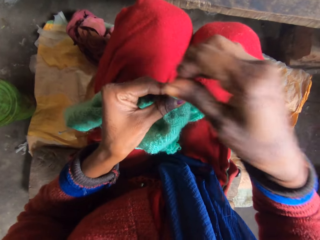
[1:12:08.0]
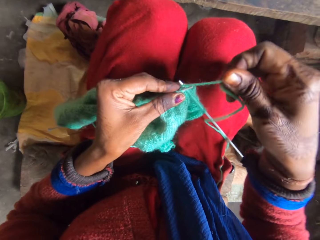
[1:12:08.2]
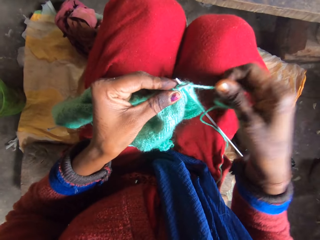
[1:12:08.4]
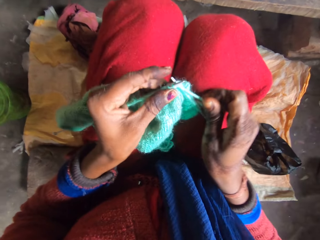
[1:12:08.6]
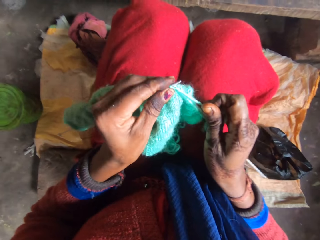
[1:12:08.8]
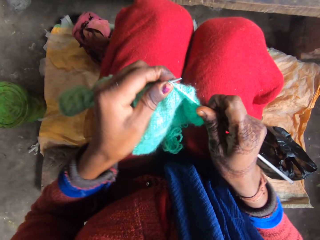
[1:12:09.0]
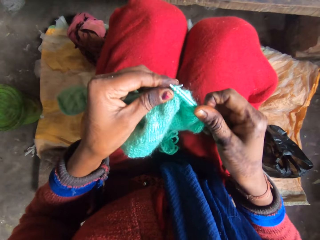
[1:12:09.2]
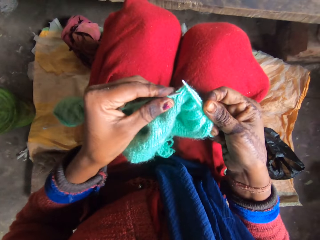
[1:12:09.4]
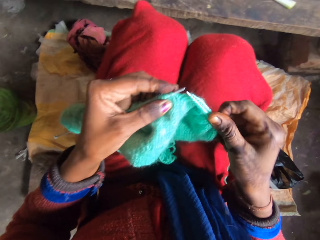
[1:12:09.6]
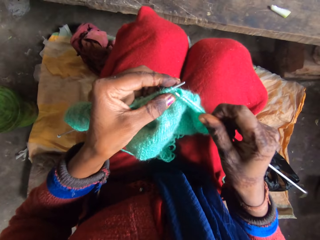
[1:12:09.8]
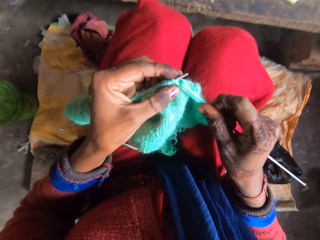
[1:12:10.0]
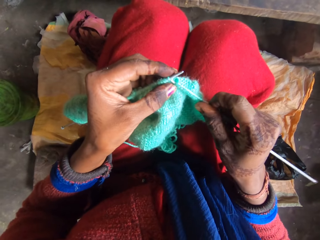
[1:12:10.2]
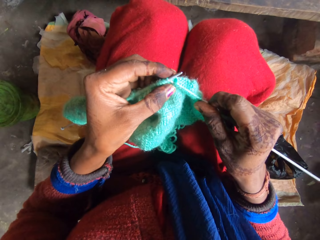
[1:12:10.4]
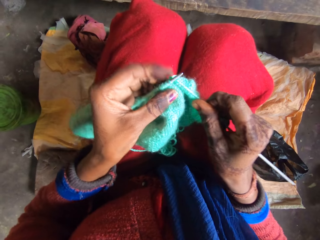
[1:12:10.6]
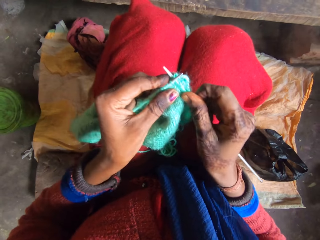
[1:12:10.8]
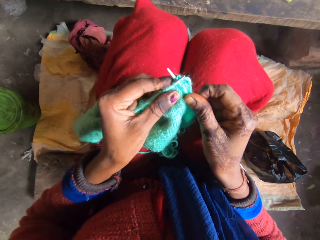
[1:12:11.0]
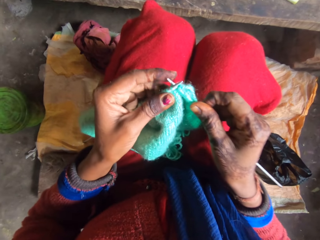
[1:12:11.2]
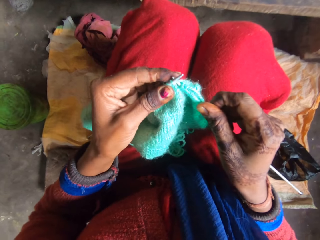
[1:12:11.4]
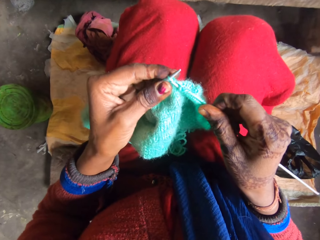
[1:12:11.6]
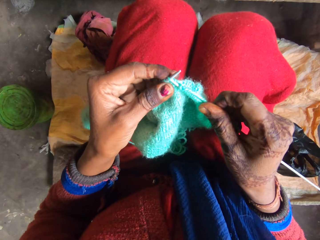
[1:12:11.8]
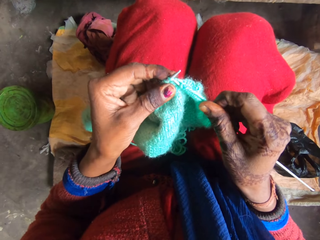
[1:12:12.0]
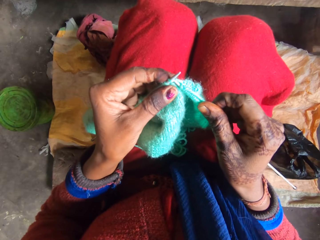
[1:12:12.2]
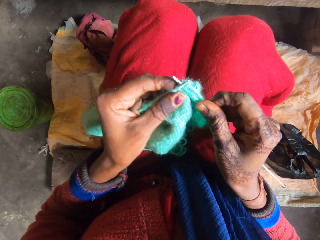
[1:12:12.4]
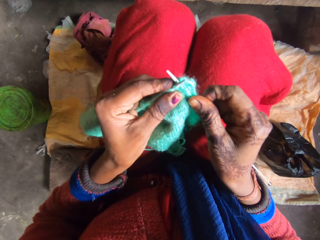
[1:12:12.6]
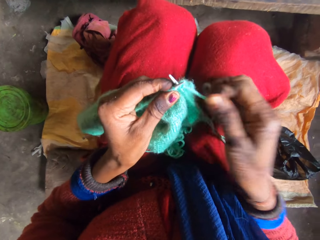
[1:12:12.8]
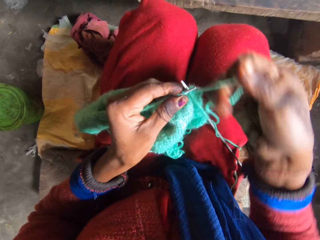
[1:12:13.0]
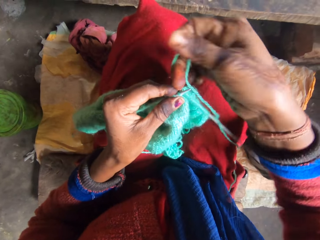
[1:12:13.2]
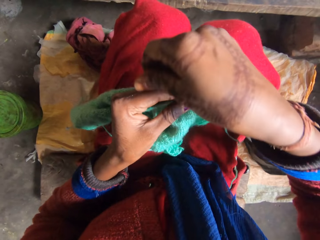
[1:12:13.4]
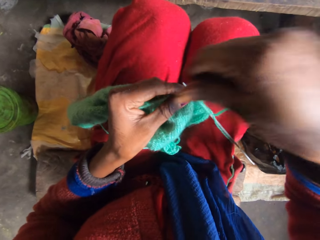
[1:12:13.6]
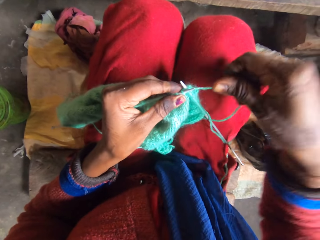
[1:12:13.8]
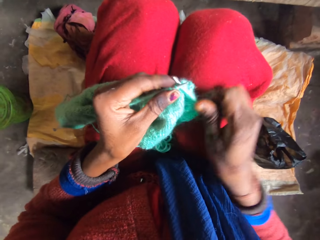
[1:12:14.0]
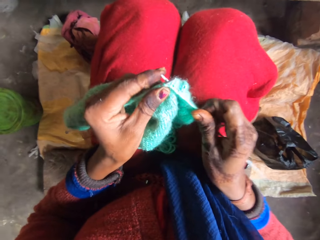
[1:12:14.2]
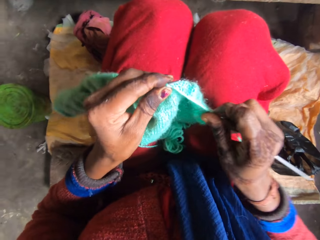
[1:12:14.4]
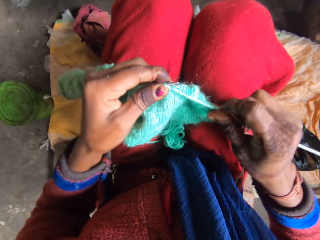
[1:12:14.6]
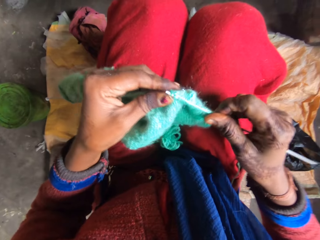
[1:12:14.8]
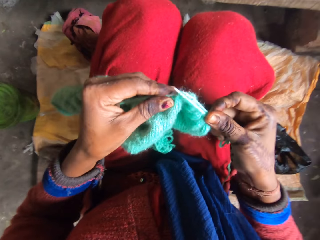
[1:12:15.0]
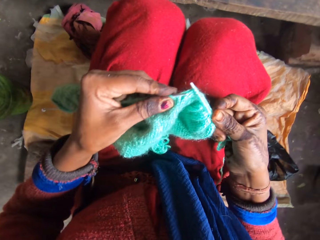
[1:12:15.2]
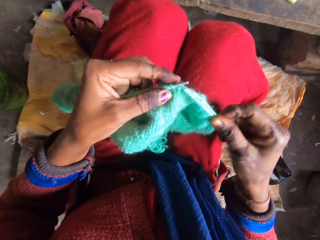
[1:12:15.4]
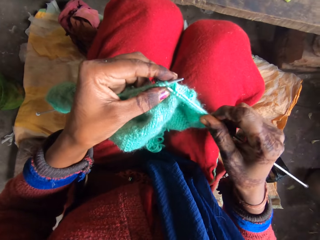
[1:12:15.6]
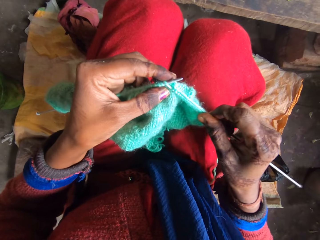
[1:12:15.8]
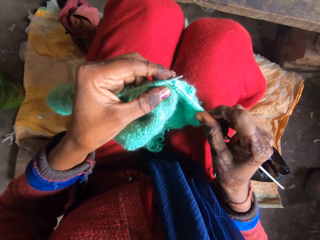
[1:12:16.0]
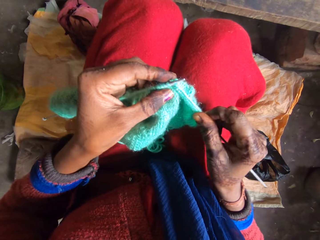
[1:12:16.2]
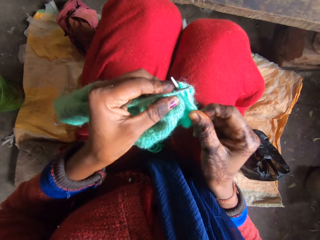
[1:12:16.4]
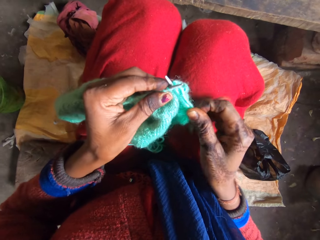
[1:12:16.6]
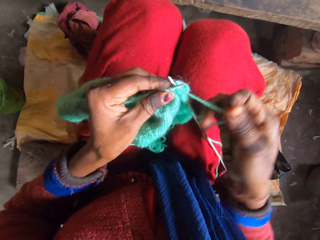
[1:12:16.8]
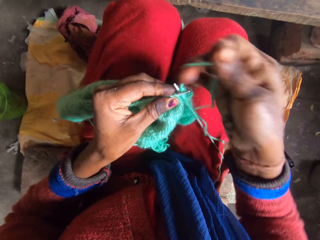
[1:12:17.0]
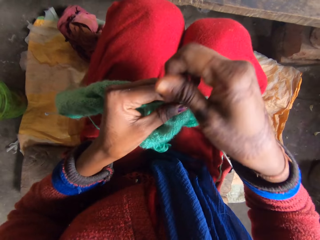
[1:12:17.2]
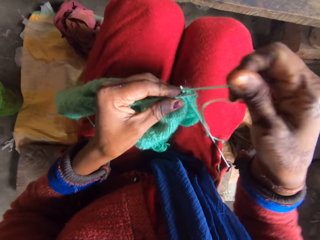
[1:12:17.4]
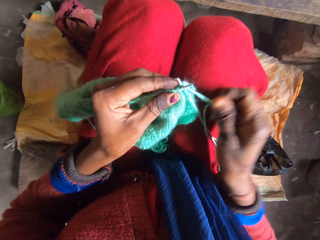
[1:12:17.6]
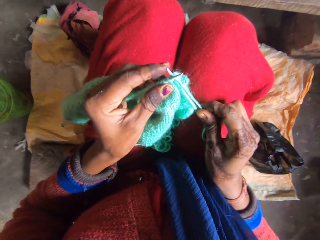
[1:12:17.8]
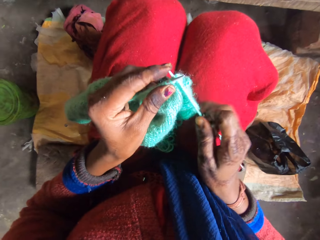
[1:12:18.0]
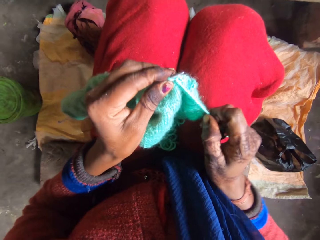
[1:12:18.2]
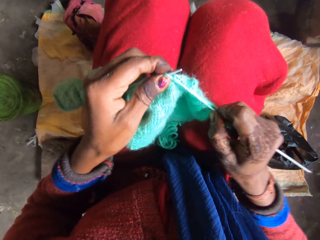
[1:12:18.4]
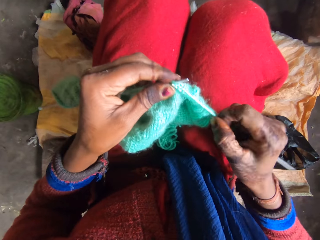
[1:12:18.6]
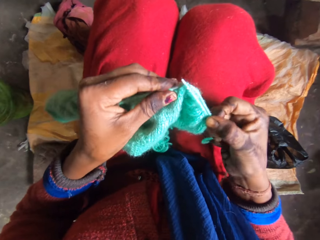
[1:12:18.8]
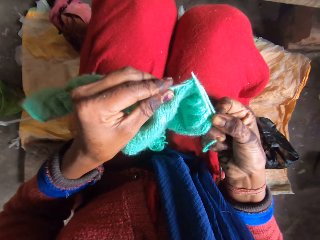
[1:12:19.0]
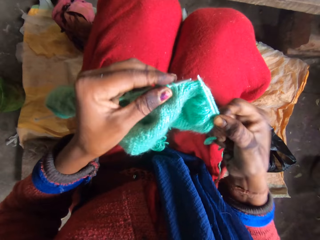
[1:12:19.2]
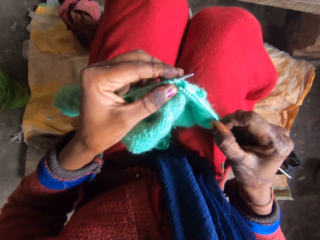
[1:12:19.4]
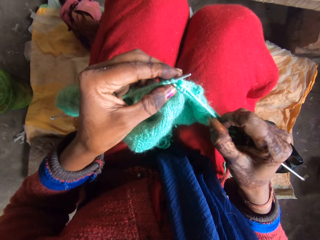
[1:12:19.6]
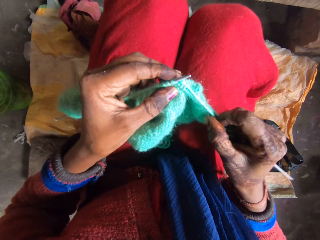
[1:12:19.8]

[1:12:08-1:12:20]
The camera wearer rolls the yarn on the needle. They knit the yarn with the needle. They roll the yarn on the needle. They knit the yarn with the needle.

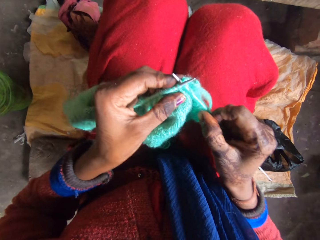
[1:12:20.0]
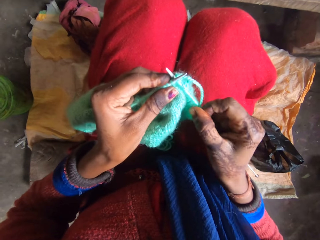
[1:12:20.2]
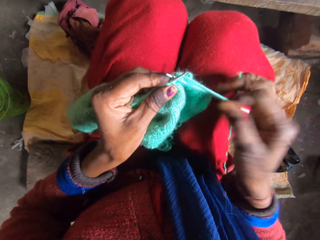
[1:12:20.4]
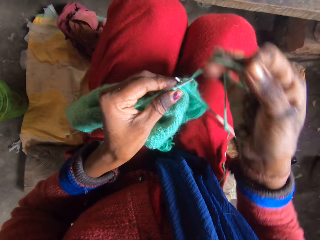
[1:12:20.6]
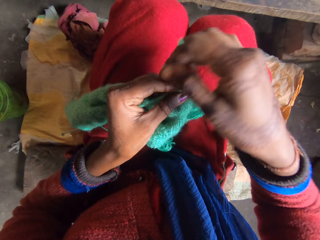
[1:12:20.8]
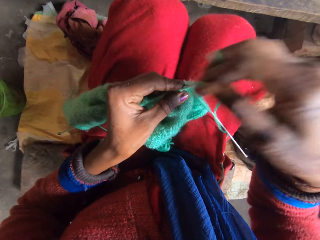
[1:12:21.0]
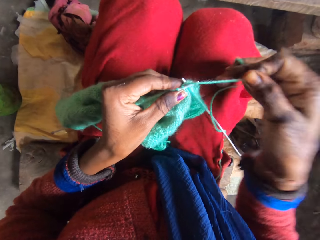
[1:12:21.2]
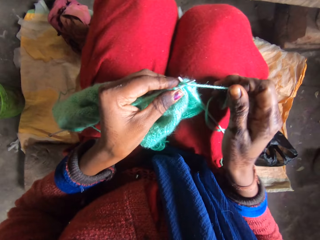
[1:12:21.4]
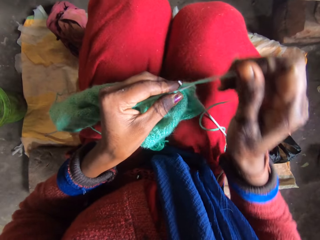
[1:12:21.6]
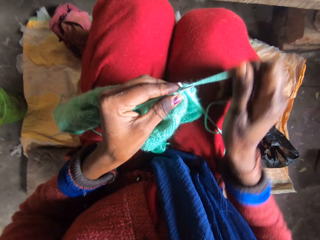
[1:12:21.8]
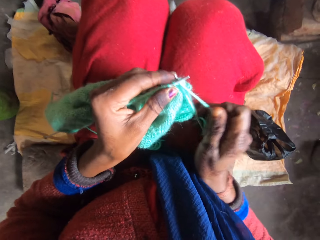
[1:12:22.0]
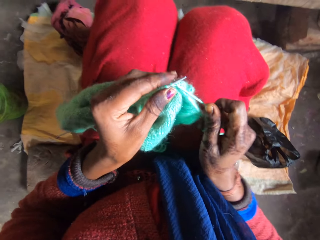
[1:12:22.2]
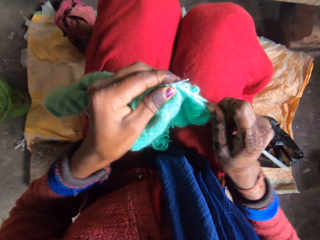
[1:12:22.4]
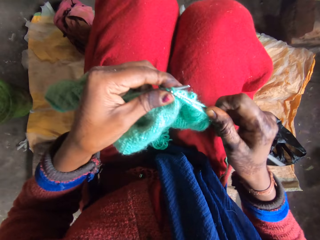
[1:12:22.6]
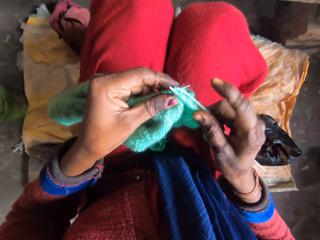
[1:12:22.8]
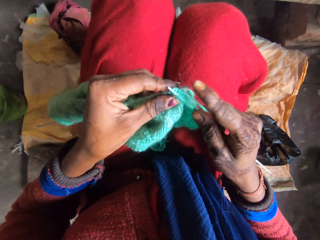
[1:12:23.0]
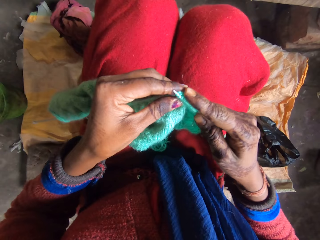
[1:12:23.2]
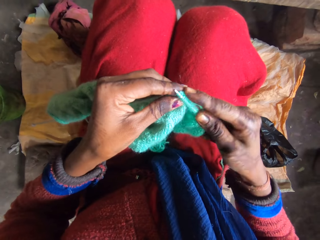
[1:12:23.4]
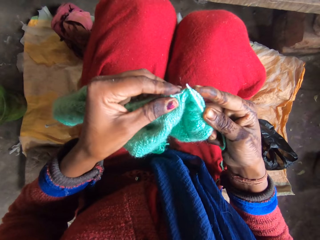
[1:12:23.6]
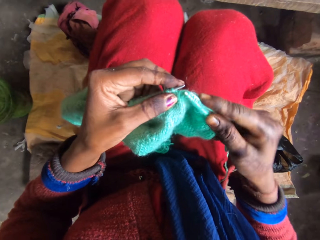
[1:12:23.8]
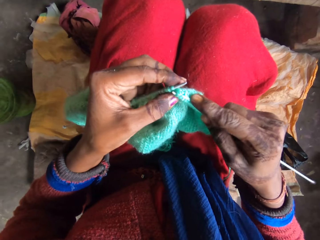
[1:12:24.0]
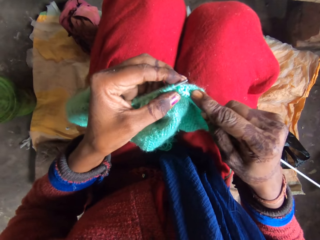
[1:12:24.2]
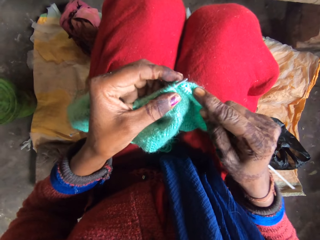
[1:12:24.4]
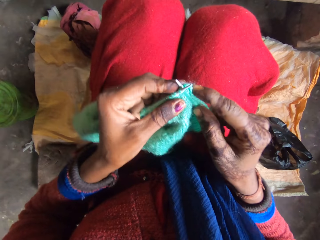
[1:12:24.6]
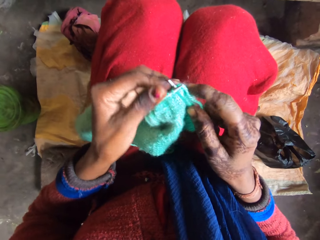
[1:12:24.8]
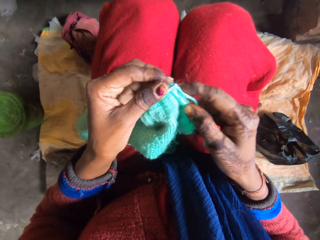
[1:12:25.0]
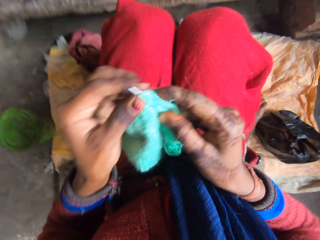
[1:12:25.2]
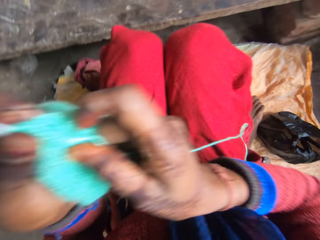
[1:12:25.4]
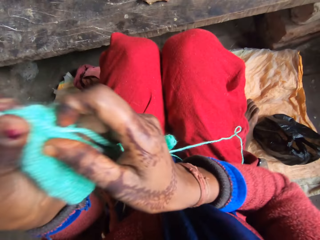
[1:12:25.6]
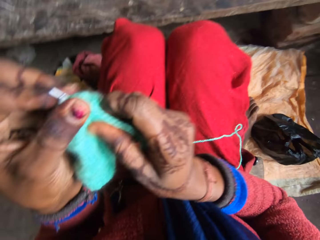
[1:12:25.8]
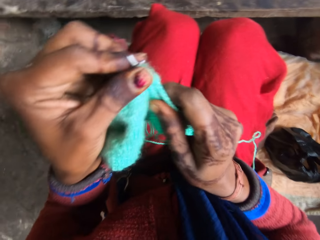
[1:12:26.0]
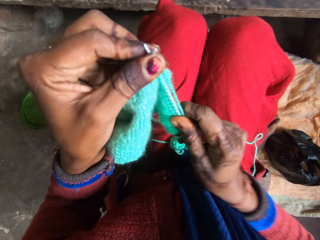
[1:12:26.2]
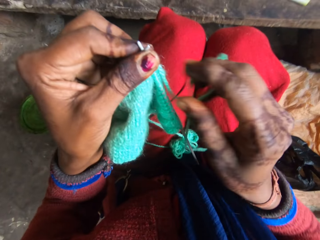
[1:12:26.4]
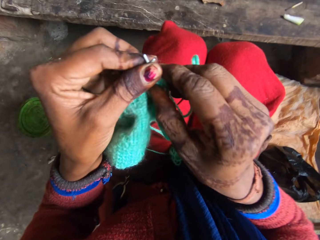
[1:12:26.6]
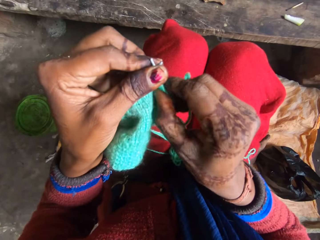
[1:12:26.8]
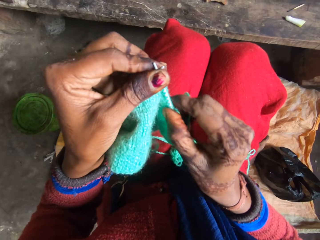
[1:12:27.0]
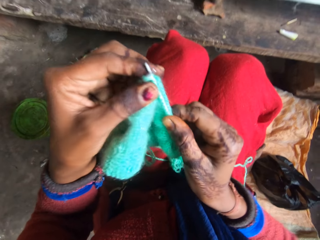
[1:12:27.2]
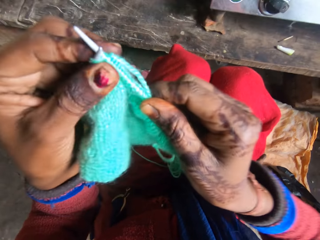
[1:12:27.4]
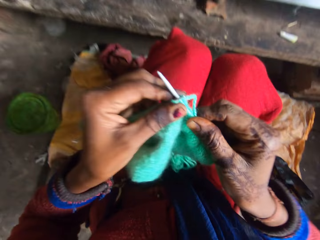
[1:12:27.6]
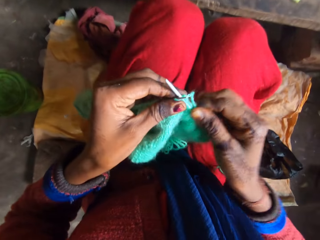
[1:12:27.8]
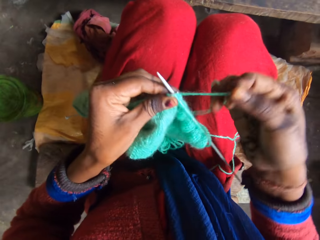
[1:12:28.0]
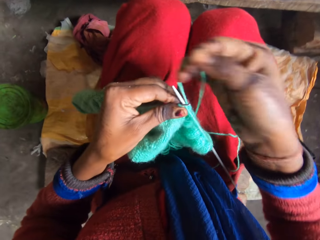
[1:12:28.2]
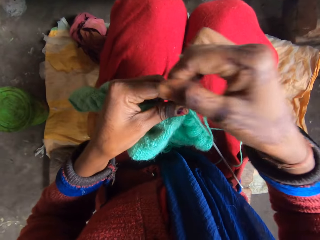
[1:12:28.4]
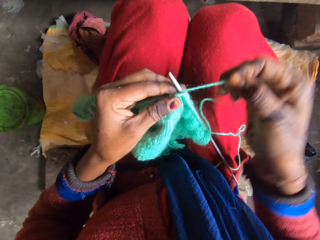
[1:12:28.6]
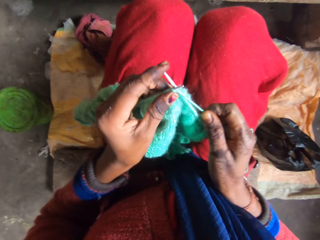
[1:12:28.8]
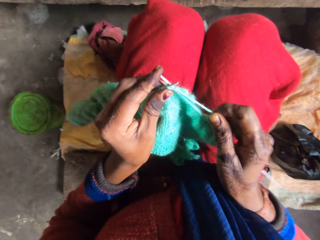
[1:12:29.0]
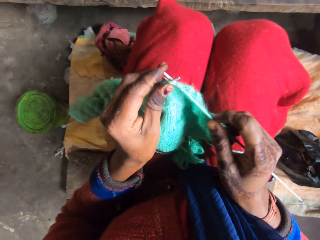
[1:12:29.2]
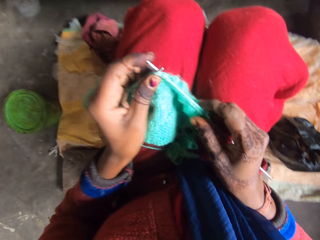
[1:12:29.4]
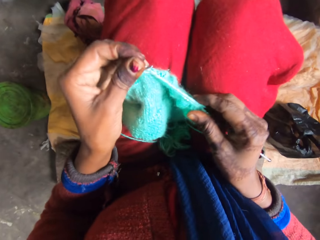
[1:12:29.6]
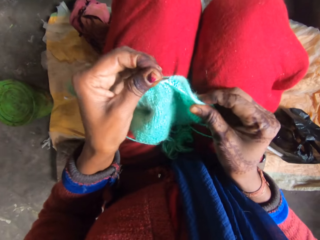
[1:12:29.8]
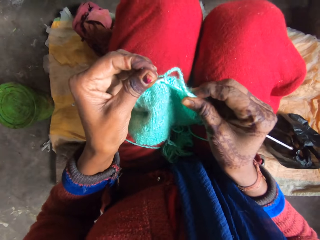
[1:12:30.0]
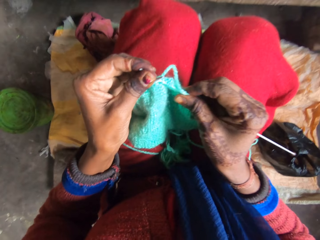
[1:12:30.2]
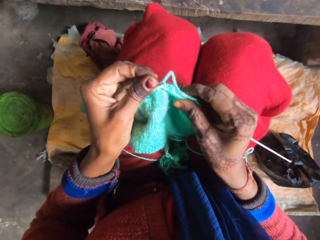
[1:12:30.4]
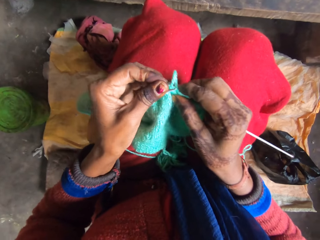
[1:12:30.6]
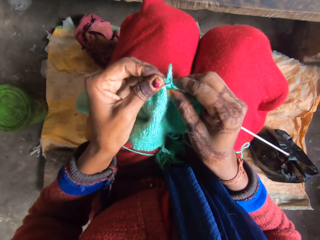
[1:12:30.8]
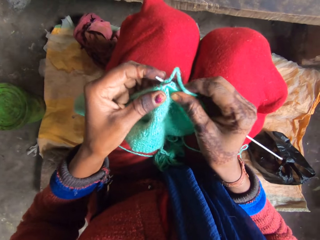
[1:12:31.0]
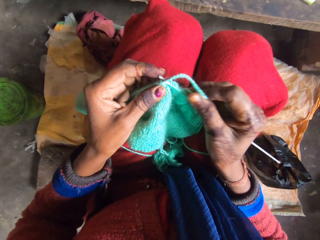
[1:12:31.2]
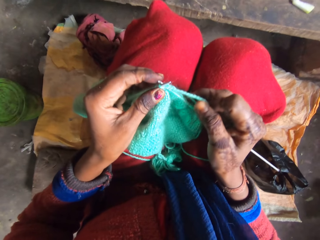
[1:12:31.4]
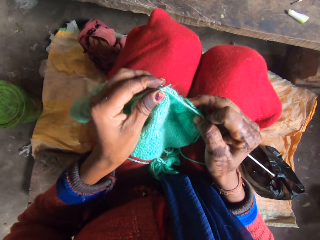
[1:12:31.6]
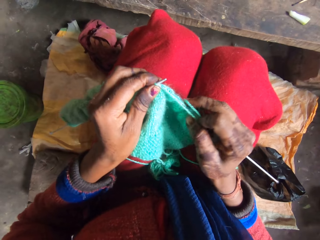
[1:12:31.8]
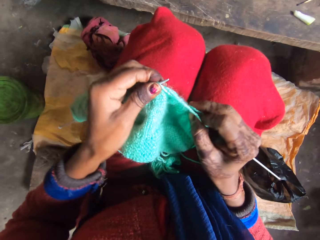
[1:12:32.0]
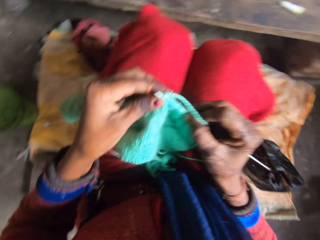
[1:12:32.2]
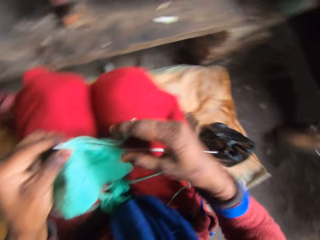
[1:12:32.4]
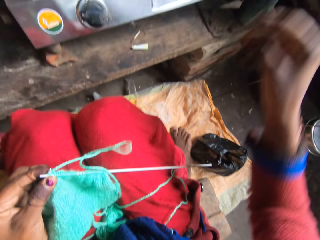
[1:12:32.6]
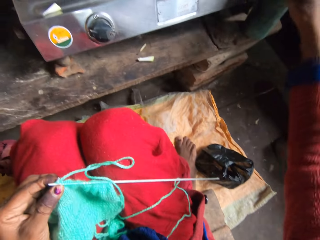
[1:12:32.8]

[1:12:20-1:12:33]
The camera wearer moves the fabric in the crochet hook. They knit the fabric. They move the fabric in the crochet hook.
